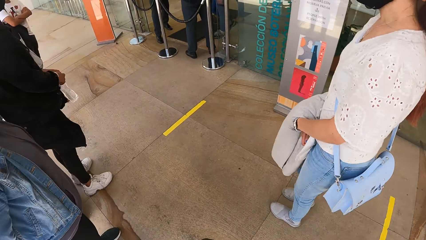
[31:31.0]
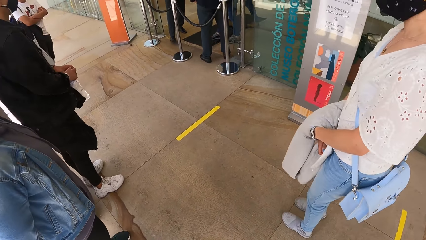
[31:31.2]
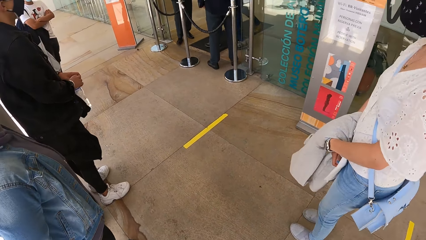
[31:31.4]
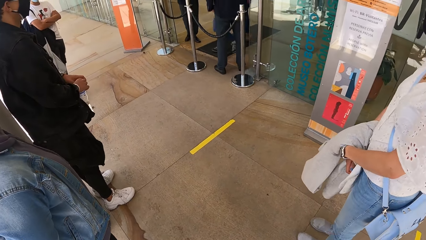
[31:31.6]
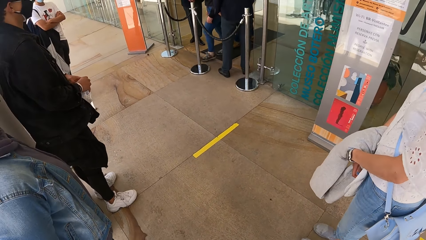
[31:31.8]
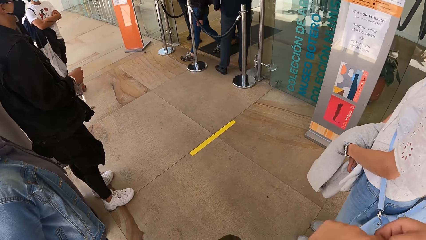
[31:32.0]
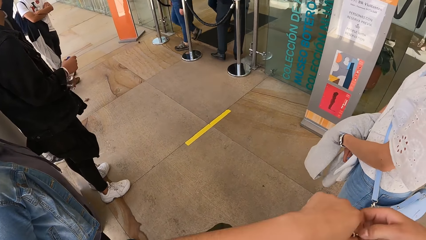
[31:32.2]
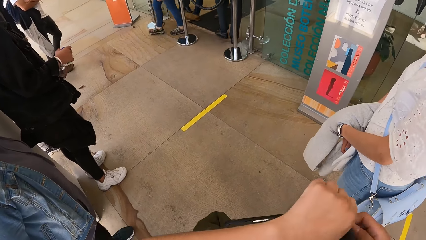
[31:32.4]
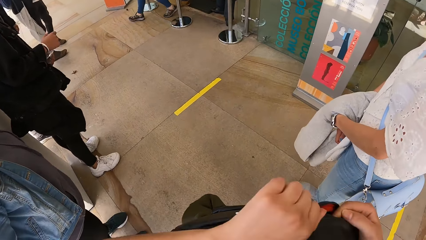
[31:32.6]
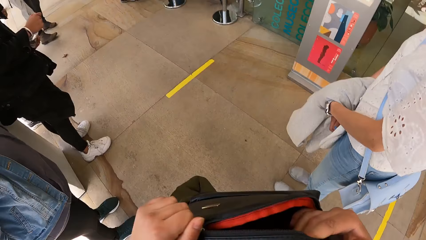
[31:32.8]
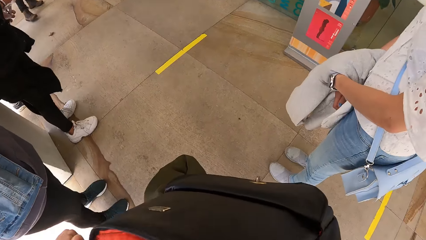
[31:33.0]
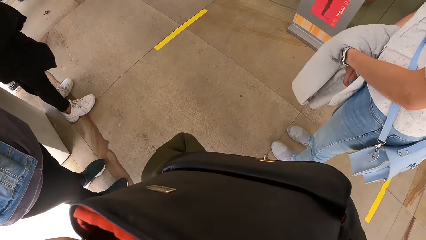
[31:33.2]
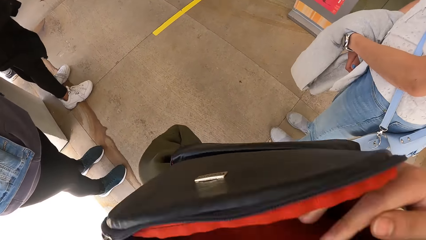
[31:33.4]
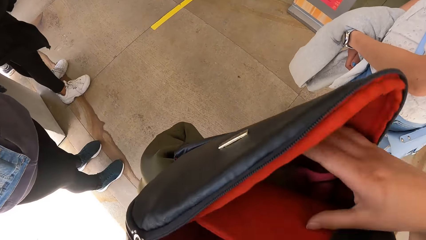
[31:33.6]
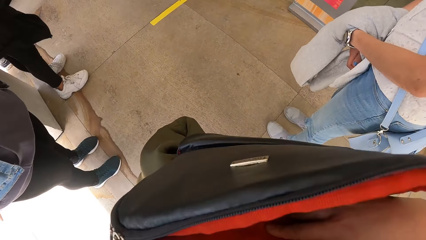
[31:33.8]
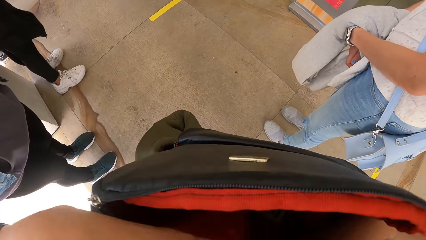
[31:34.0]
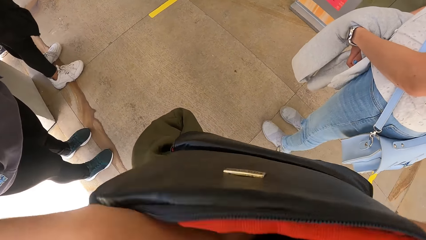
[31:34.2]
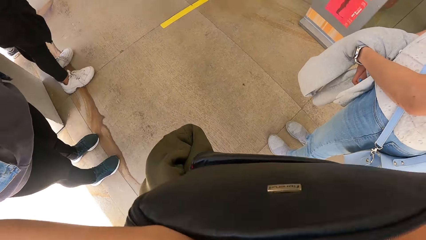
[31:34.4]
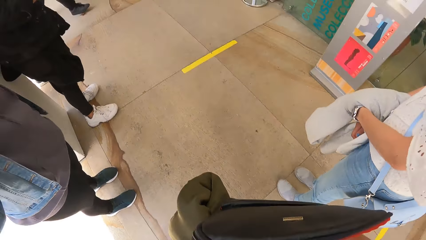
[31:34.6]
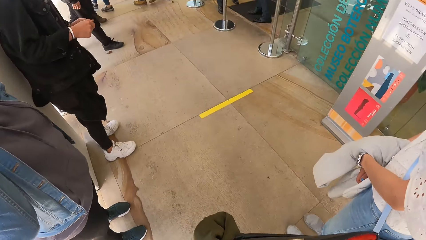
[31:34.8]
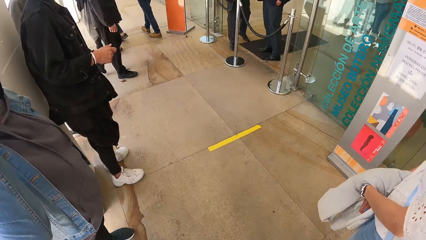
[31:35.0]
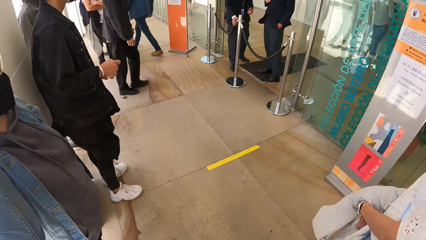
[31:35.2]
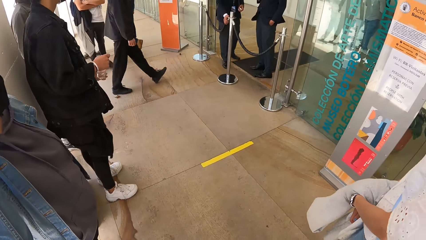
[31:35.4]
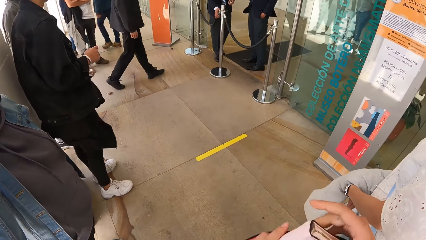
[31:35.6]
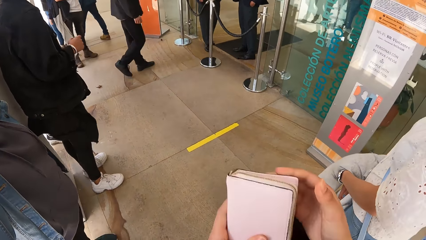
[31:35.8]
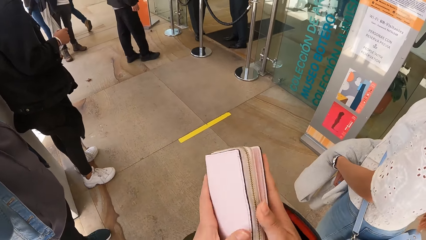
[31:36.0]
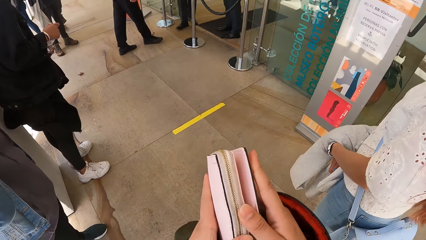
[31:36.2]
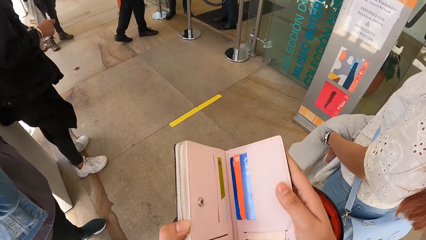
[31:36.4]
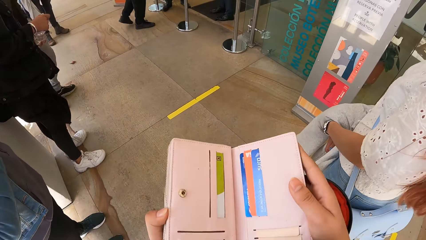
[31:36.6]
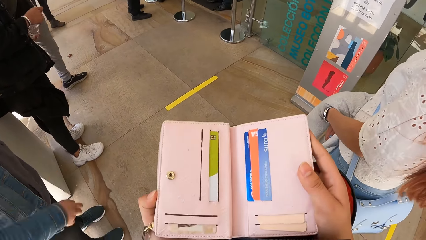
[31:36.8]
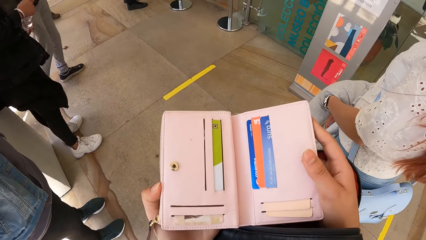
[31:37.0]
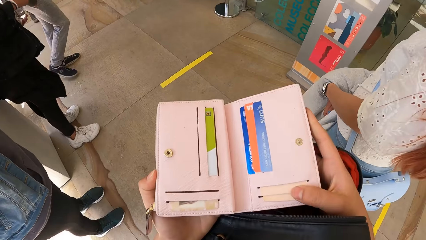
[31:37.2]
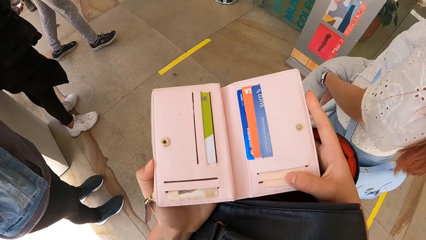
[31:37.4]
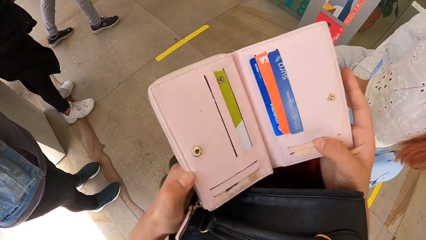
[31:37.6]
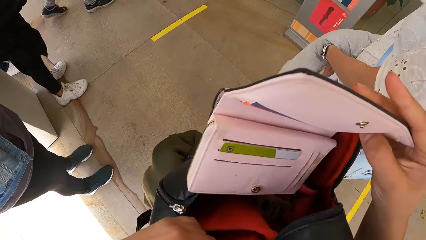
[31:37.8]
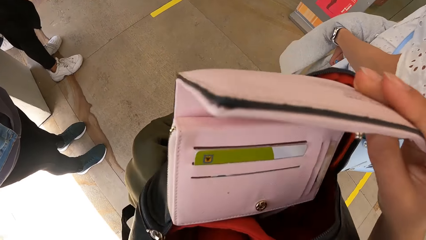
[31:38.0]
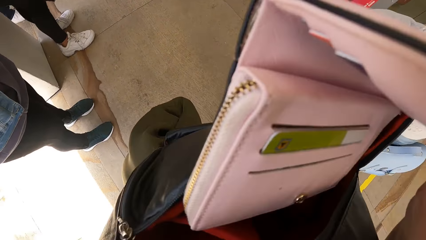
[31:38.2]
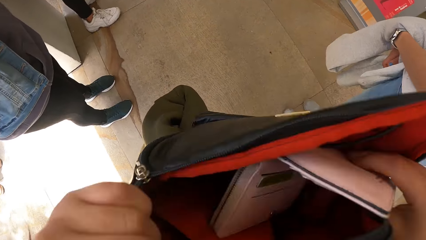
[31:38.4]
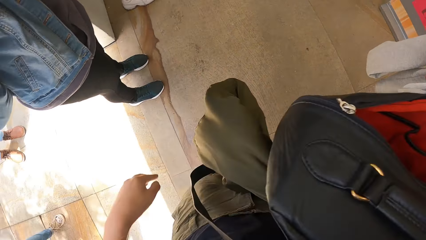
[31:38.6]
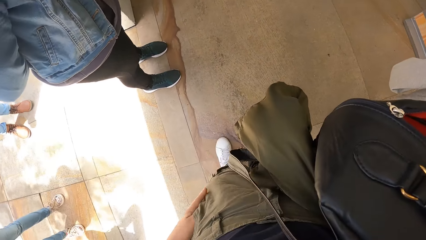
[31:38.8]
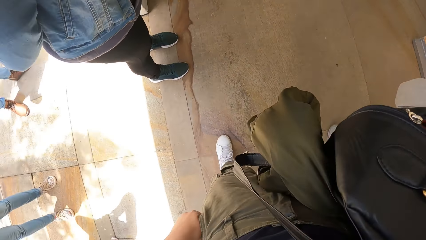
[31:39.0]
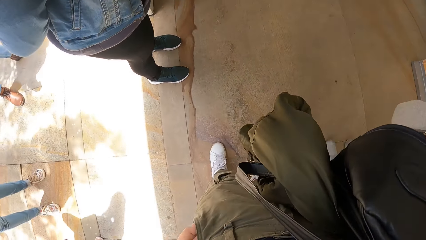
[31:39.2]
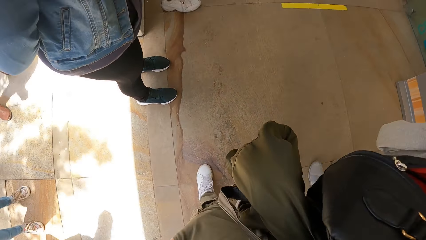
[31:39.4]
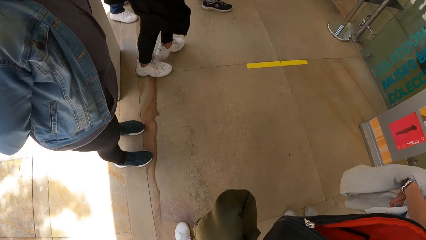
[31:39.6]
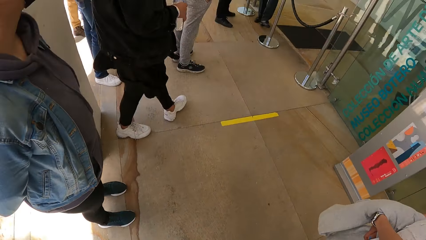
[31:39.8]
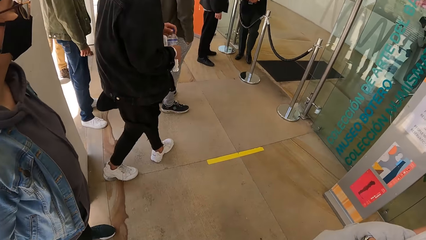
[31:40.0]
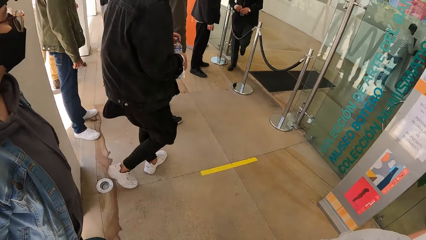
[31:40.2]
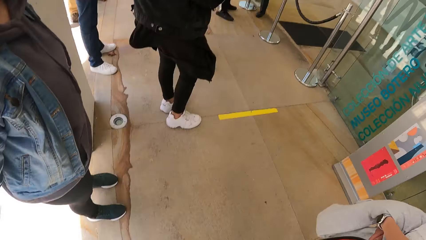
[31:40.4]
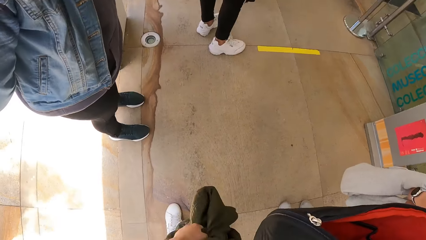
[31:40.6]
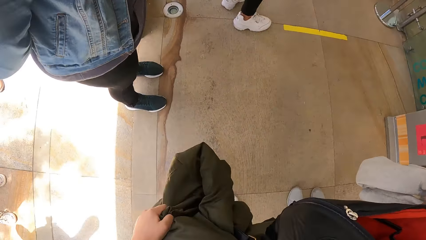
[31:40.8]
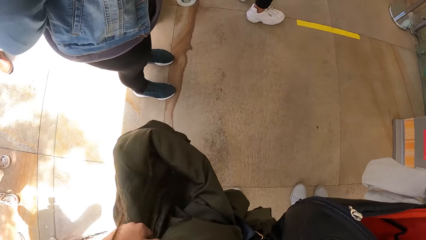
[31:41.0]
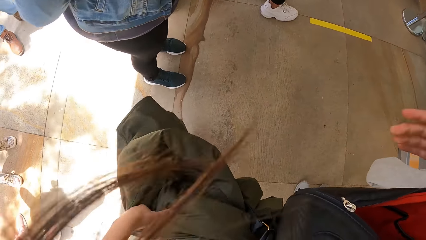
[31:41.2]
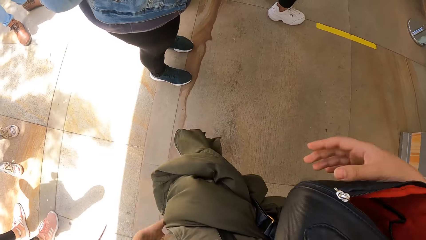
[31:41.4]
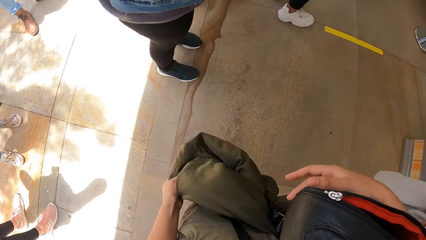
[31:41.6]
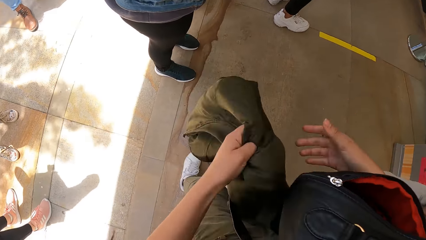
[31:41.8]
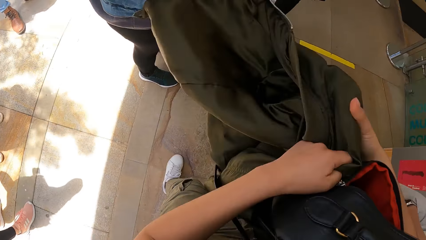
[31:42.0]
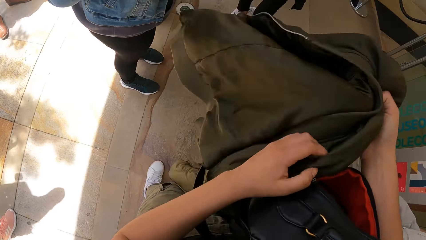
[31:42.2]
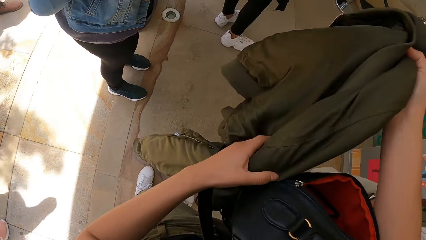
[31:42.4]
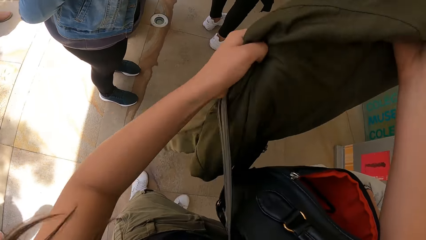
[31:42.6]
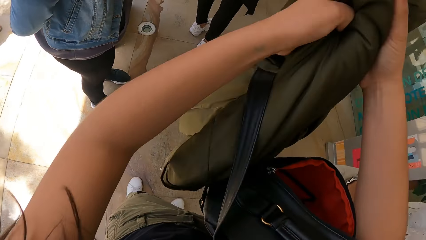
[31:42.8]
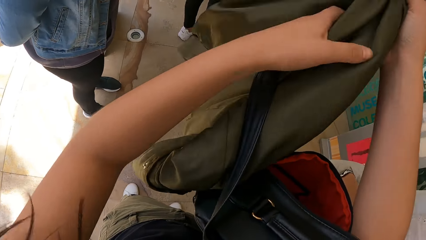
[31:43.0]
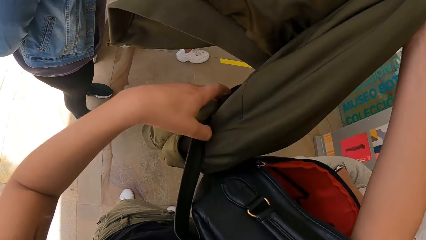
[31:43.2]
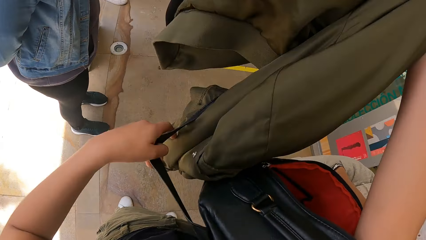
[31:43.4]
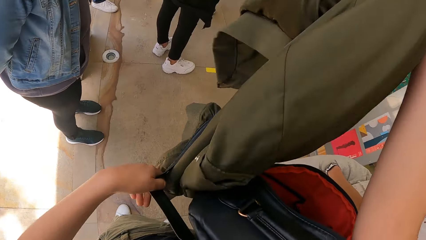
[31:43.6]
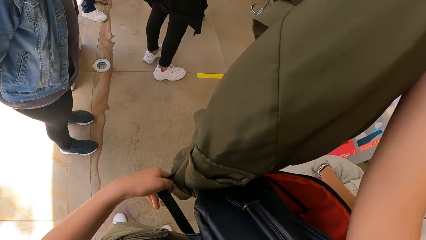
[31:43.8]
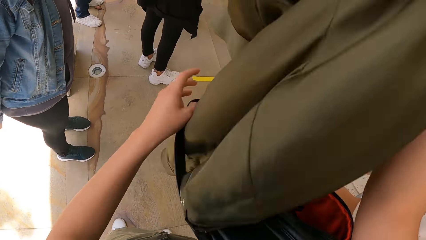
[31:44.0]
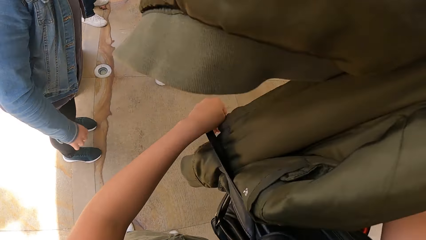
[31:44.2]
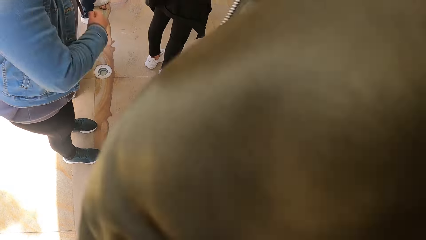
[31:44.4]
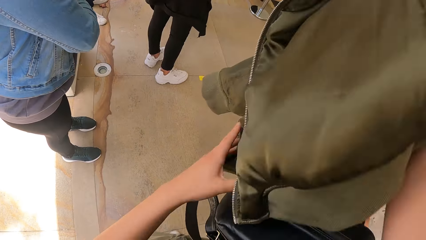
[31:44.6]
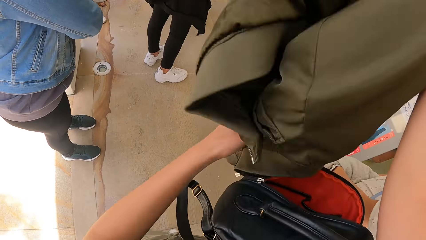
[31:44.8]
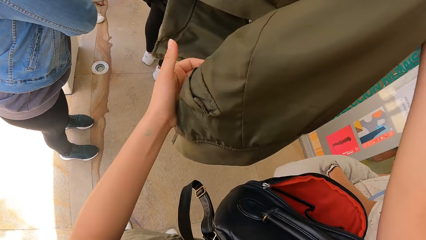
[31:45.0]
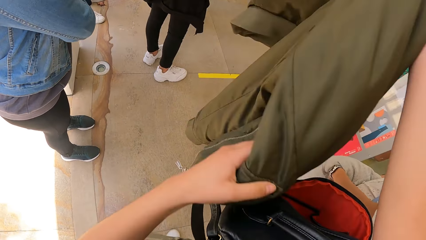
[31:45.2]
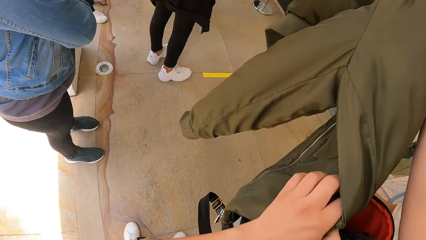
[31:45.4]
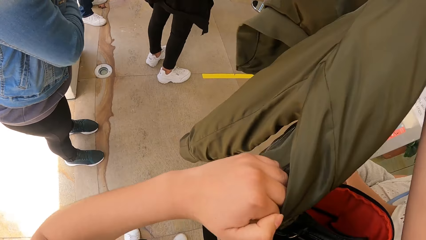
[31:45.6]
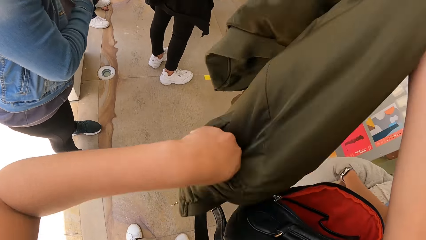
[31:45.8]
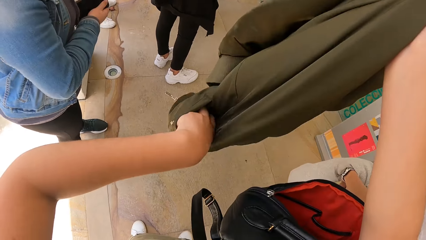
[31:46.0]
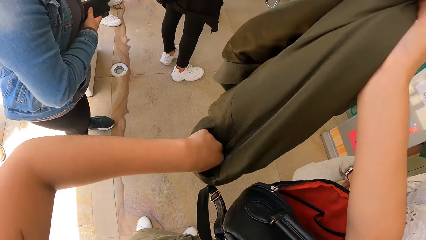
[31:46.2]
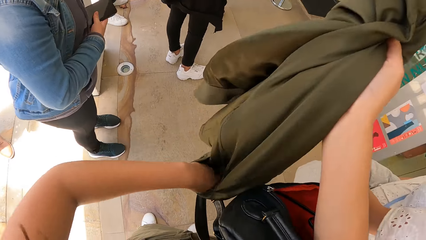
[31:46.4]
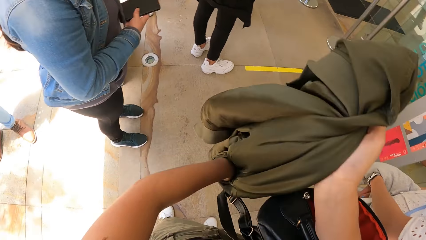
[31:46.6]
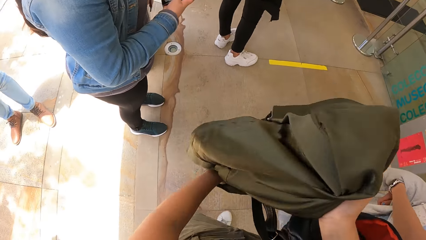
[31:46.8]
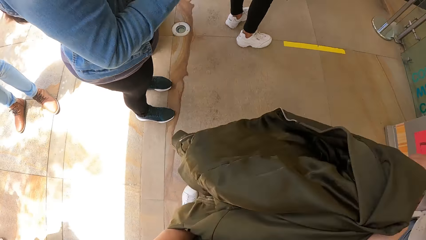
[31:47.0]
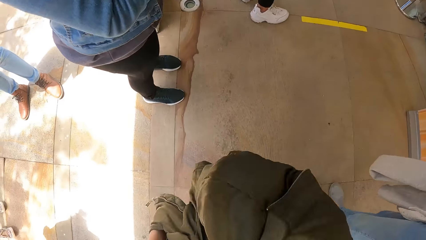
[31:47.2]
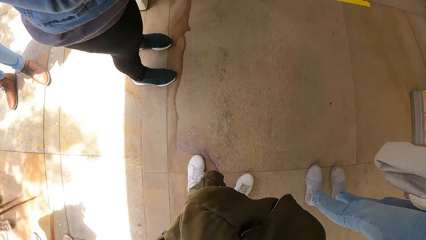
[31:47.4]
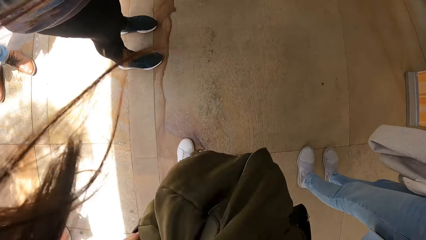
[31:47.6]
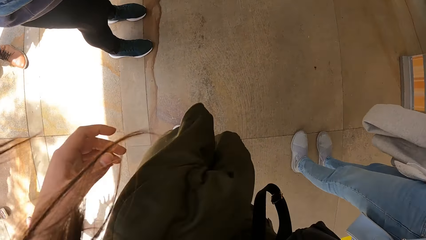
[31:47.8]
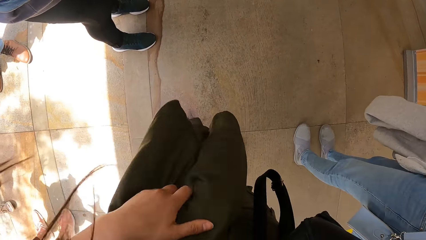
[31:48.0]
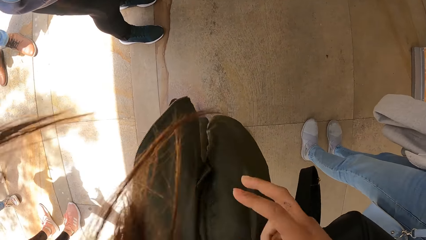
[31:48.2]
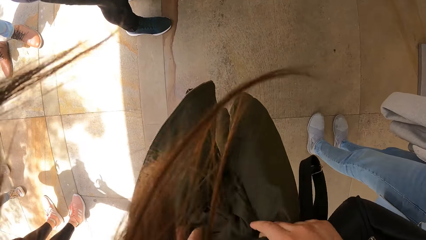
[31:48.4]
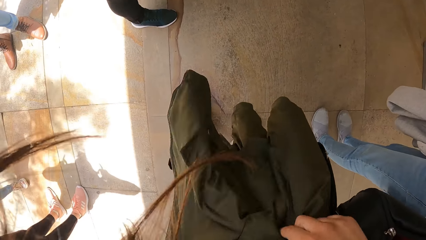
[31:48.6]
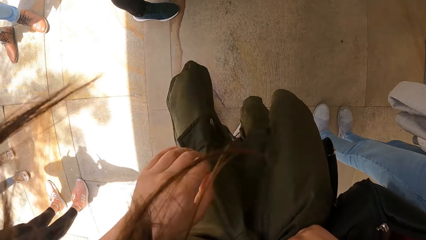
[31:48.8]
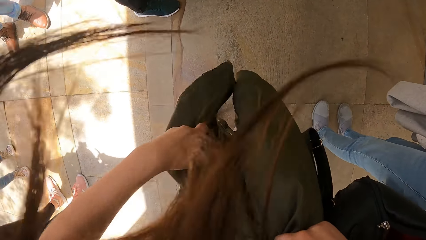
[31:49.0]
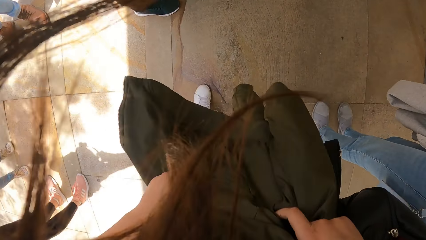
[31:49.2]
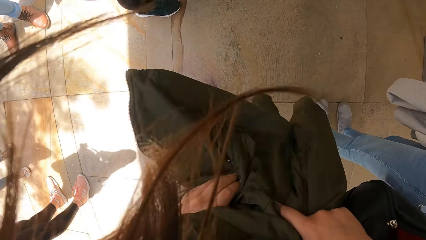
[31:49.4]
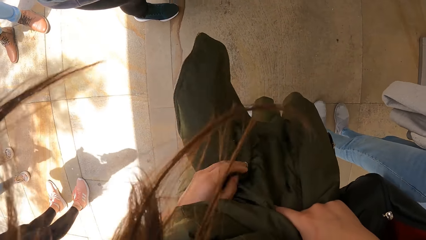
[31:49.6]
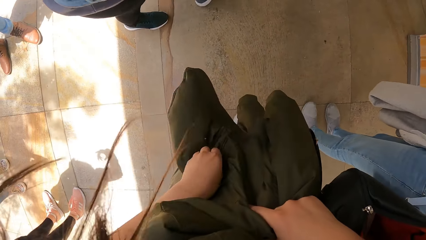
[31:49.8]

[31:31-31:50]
The camera wearer stops walking. She holds a bag with her right hand and opens the bag with her left hand. She checks through the bag with both hands. She removes a purse from the bag with both hands. She opens the purse with both hands. She holds the purse with her right hand. She holds the bag with her left hand. She puts the purse in the bag with her right hand. She holds a jacket with her right hand. She adjusts the jacket with both hands. She picks up the jacket. She holds the jacket with her right hand. She holds the bag with her left hand. She holds the jacket with both hands. A woman takes a phone from her jacket pocket with her right hand.
